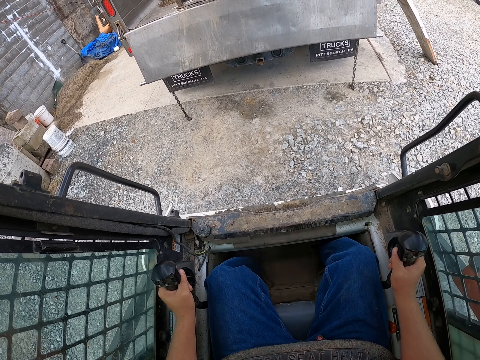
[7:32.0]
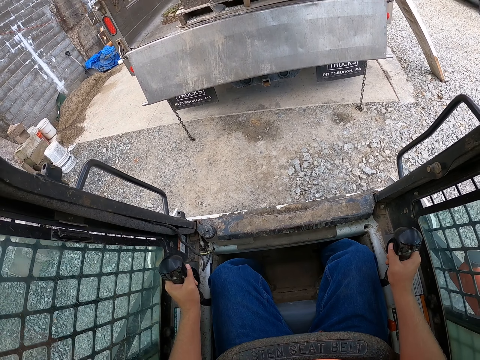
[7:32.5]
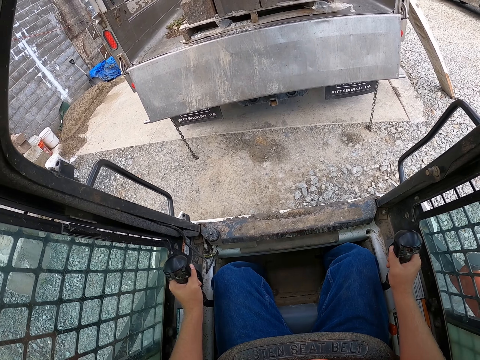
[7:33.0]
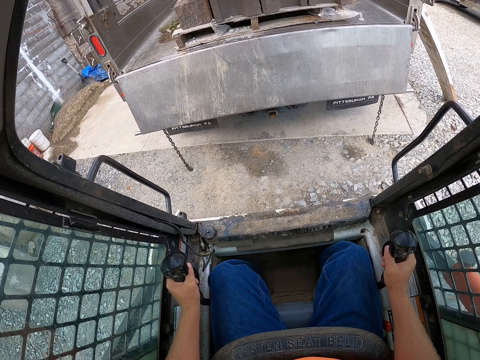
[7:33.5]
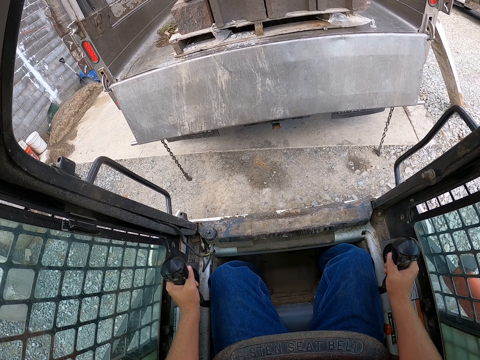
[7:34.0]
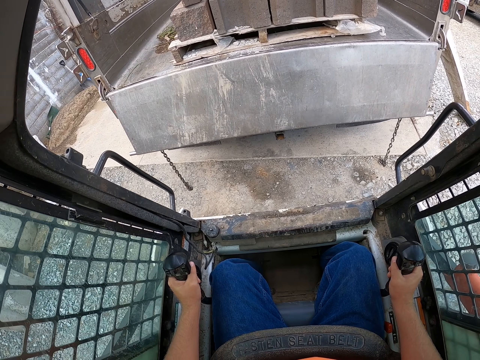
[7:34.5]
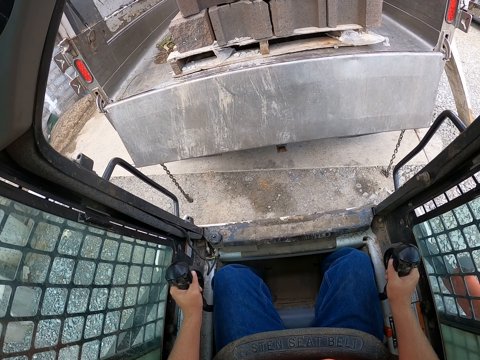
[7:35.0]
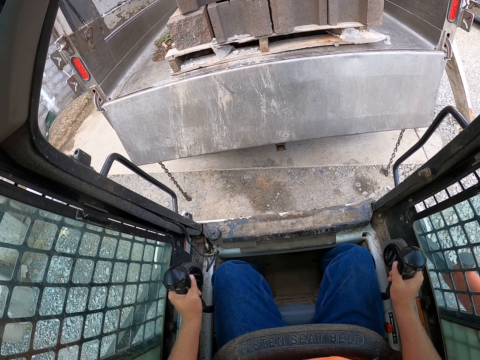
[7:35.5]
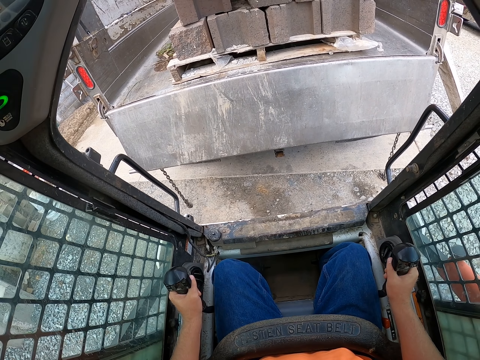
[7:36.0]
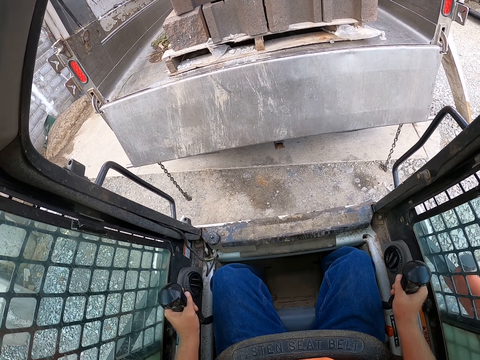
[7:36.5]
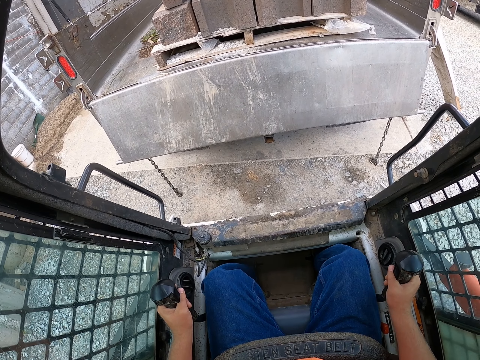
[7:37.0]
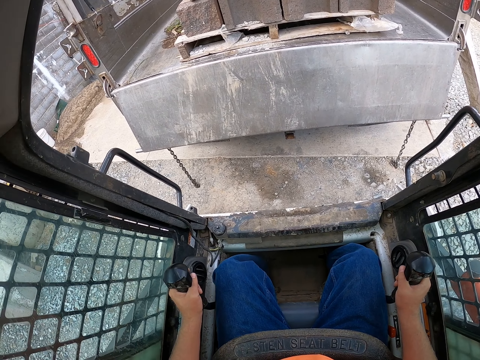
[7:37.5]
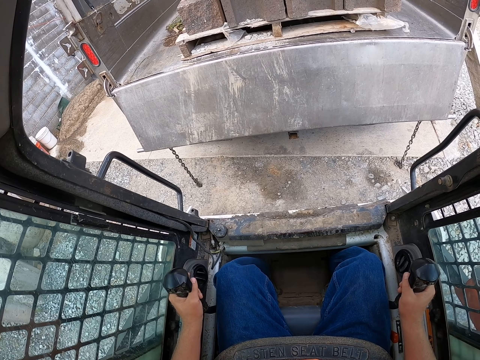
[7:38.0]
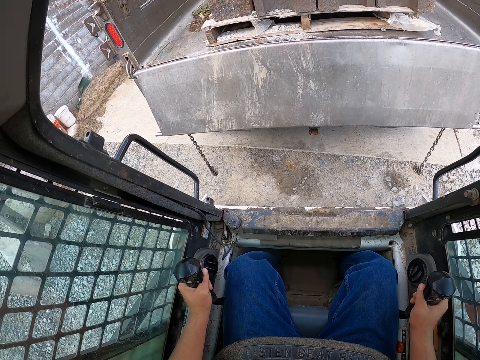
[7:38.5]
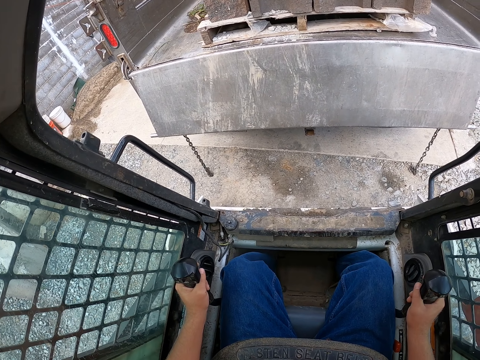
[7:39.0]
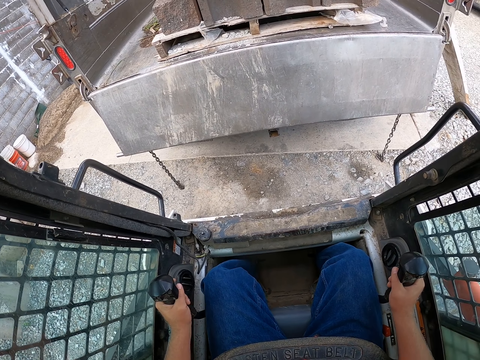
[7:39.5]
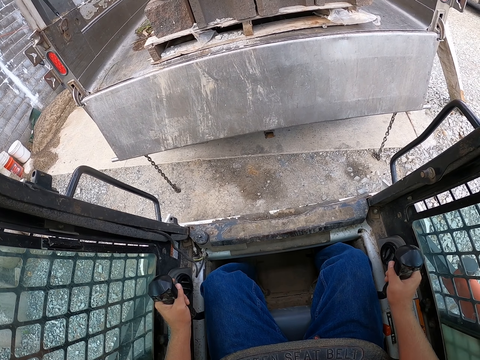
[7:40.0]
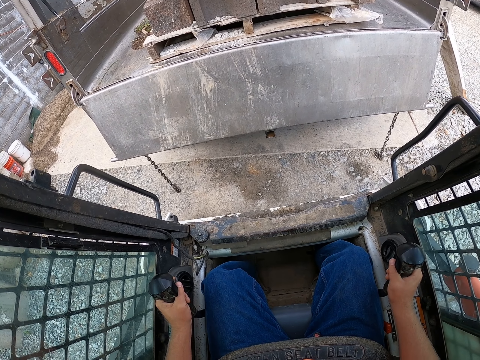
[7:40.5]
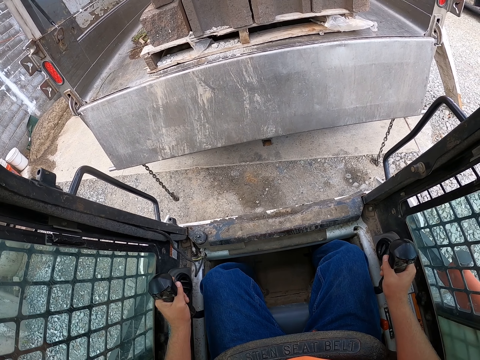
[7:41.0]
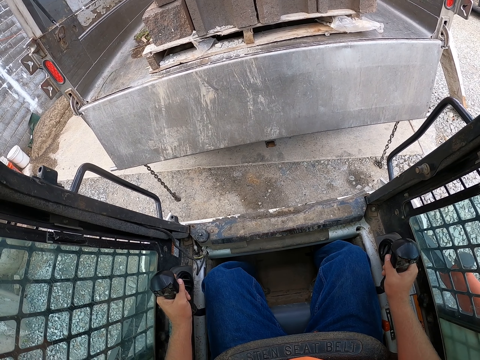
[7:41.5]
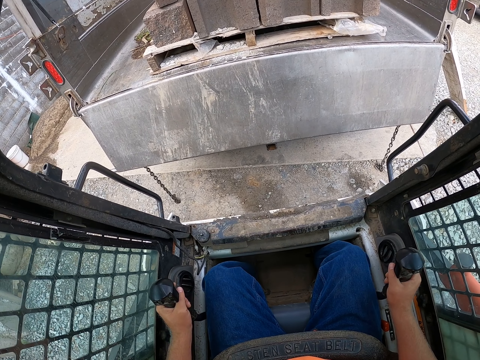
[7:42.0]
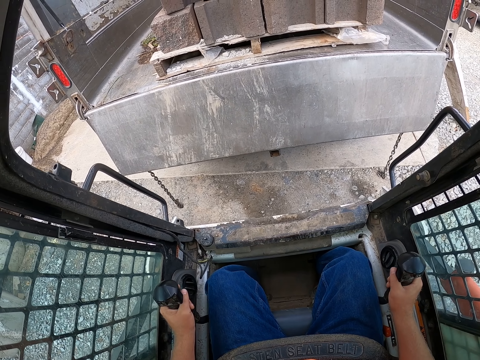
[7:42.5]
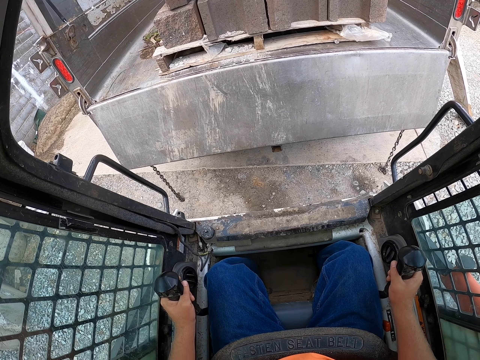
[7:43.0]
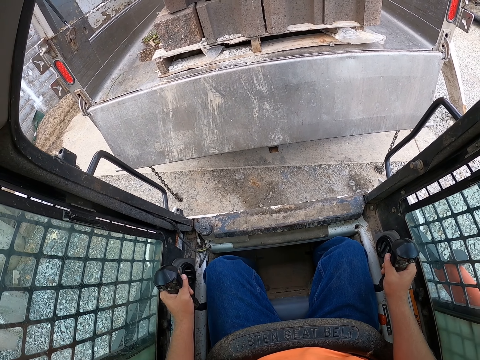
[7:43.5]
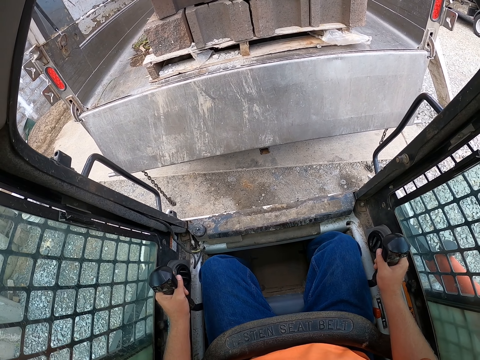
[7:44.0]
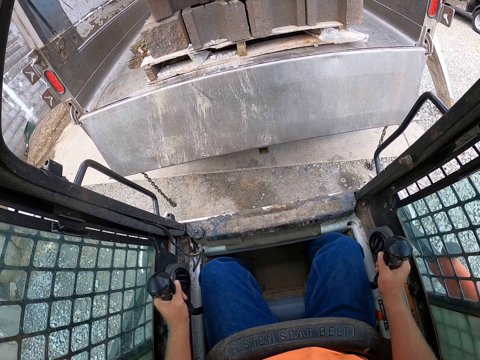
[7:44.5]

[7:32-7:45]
The camera wearer stops driving. They shift the gear levers.

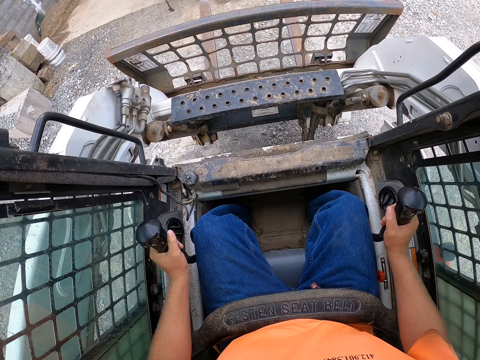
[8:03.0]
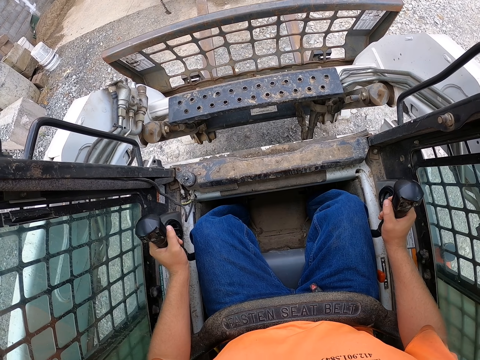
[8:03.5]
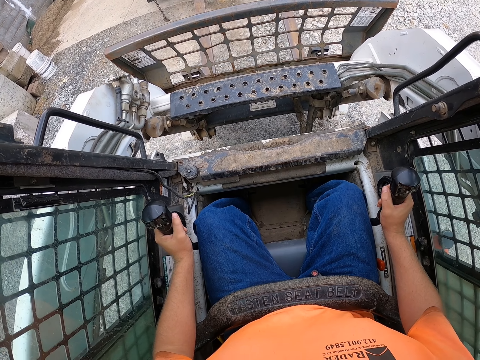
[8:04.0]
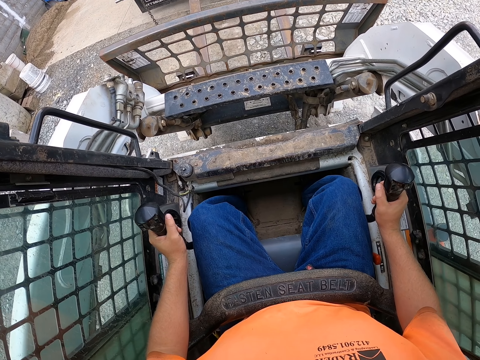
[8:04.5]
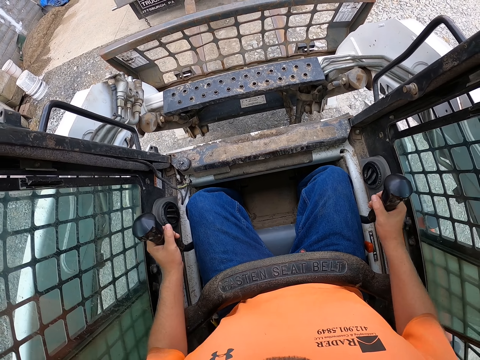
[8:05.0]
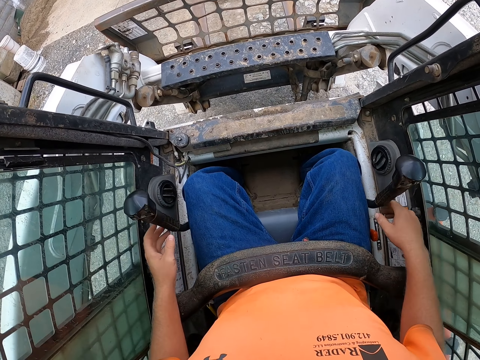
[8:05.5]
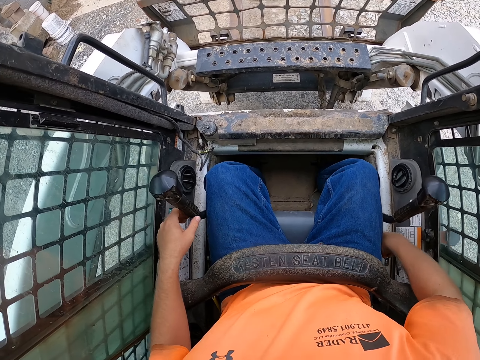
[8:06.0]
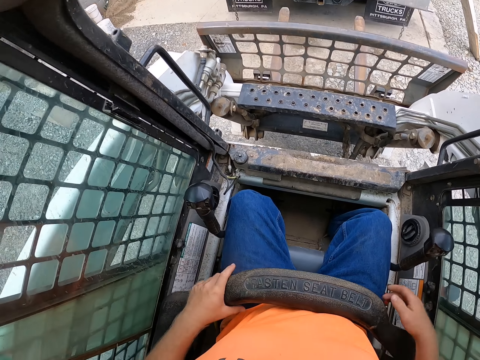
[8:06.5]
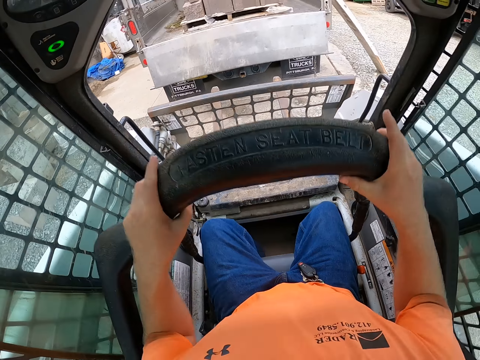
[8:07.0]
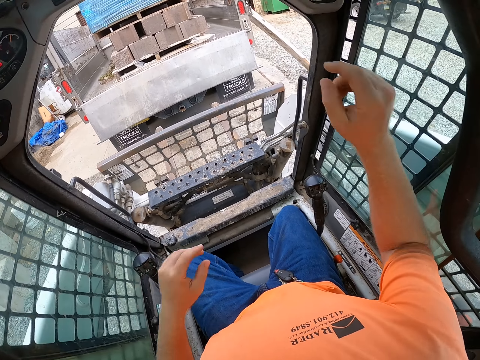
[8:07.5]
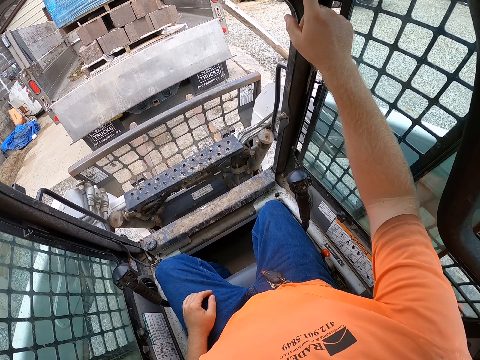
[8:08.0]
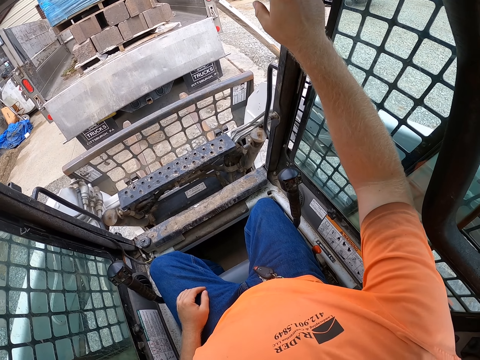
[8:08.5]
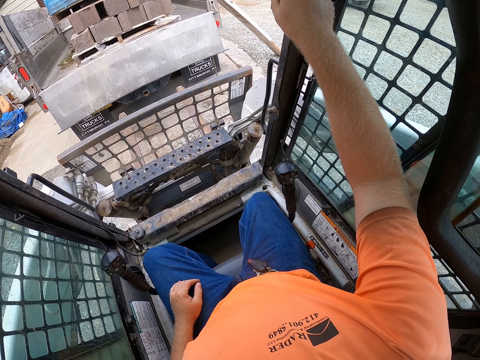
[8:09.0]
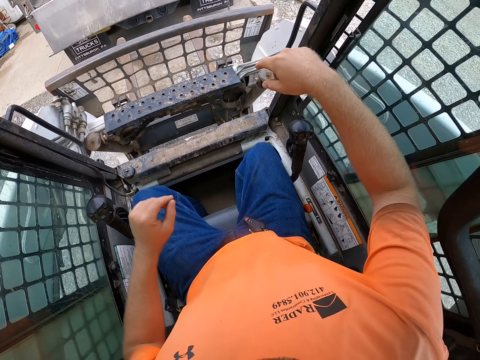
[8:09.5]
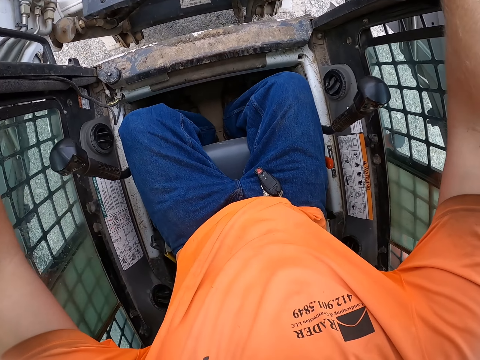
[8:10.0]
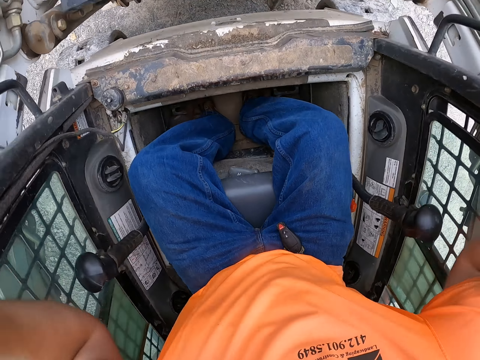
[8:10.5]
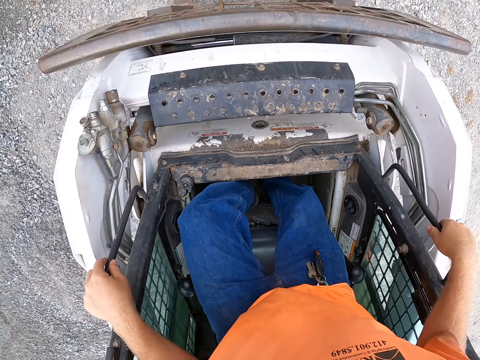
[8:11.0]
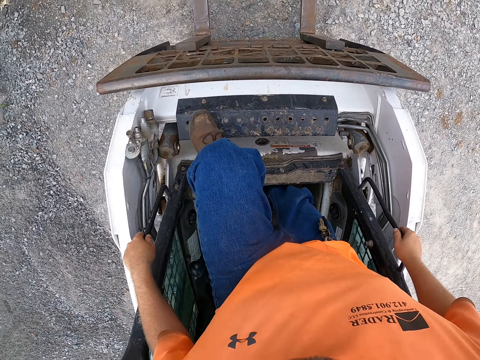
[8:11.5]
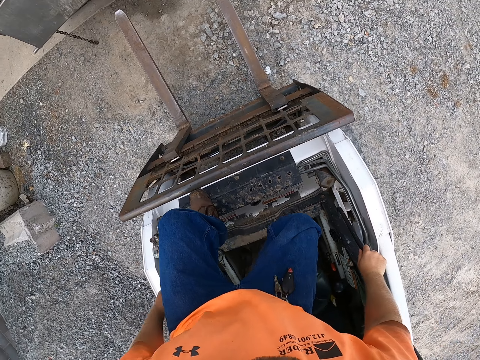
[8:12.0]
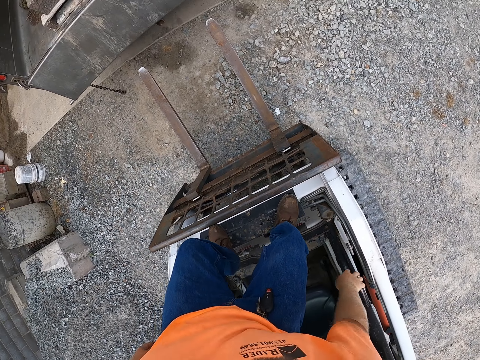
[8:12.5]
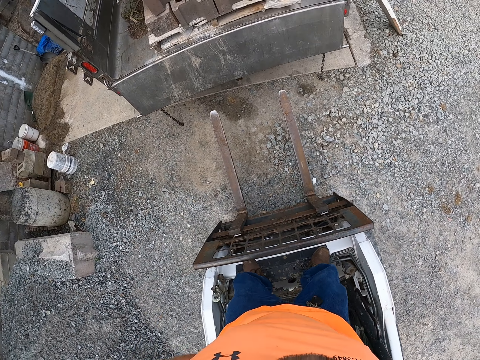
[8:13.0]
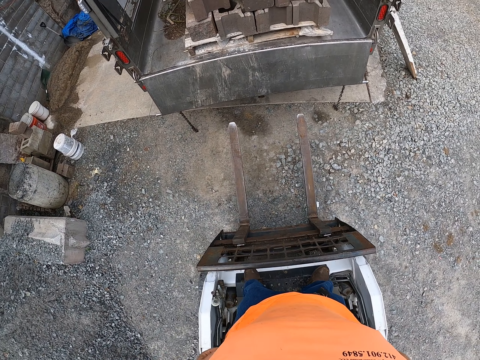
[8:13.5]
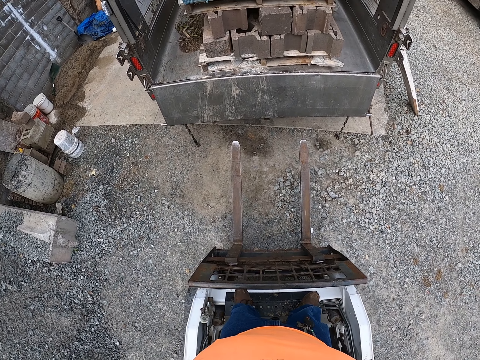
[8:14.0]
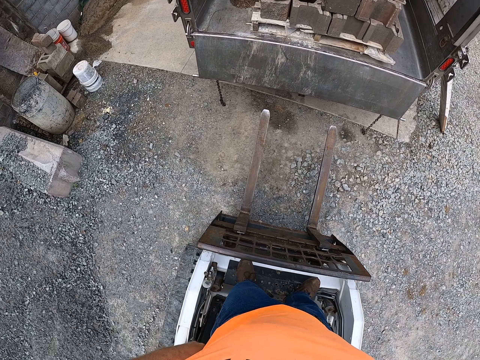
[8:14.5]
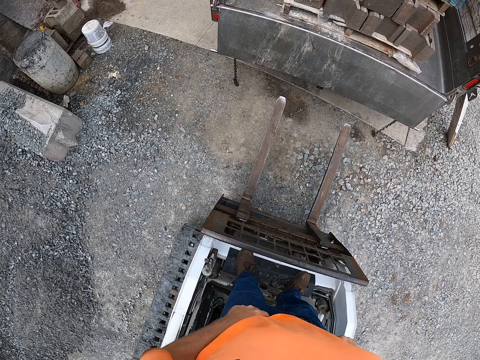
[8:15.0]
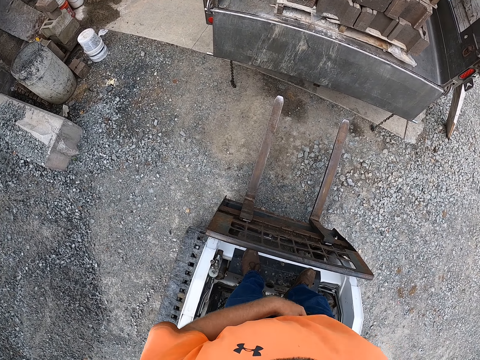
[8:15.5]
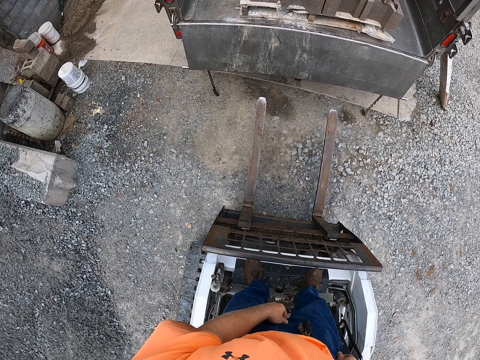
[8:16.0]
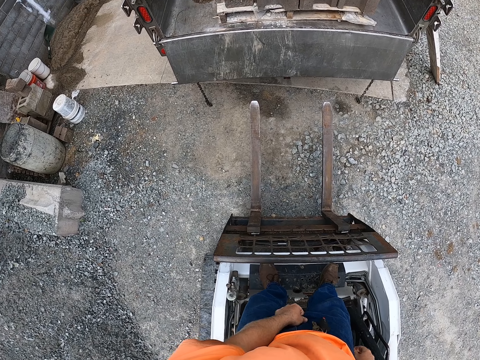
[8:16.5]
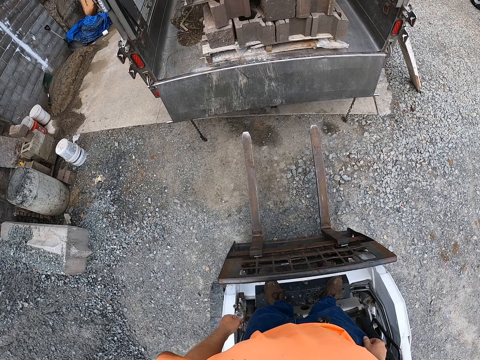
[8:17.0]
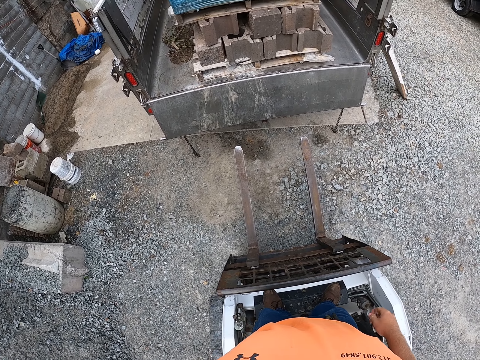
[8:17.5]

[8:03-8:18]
The camera wearer drives the grader forward. He shifts the gear levers. He halts the grader. He pulls a lever for the seat belt with his right hand. He removes the seat belt with both hands. He lifts the seat belt. He presses a button on the side of the grader with his right hand. He holds the side bars with both hands. He walks out of the grader. He adjusts his jeans.
